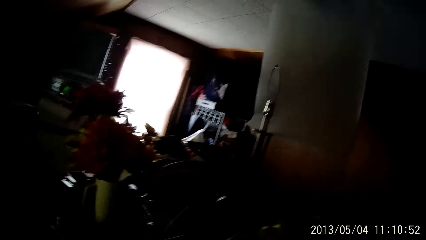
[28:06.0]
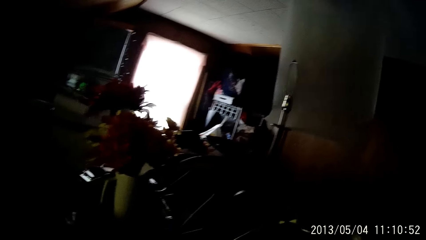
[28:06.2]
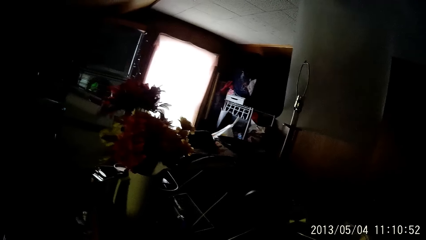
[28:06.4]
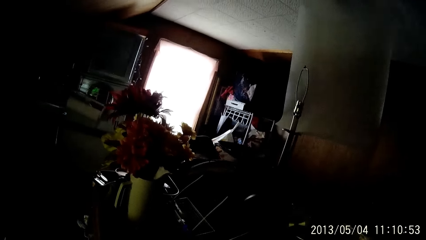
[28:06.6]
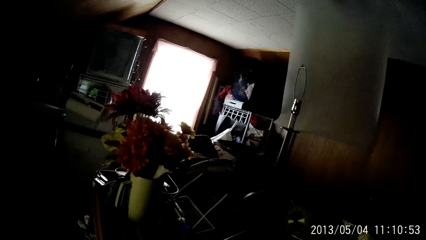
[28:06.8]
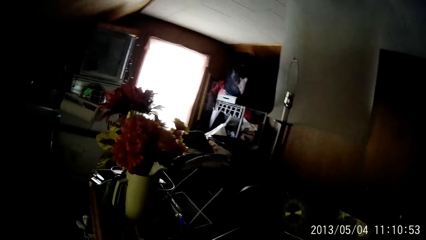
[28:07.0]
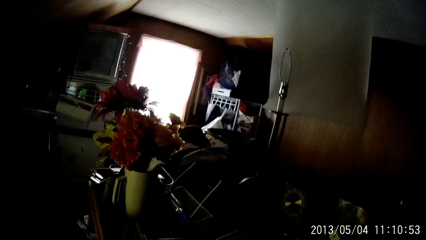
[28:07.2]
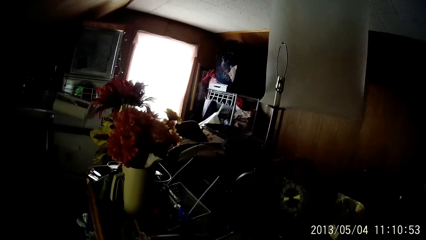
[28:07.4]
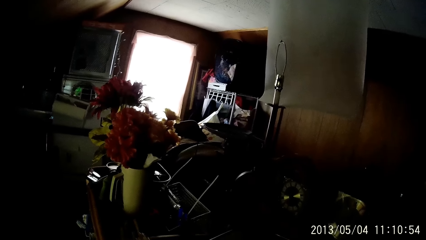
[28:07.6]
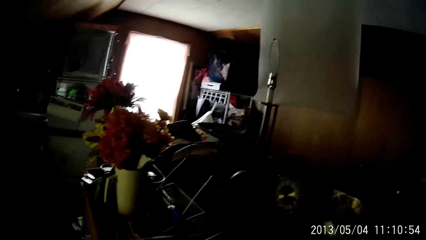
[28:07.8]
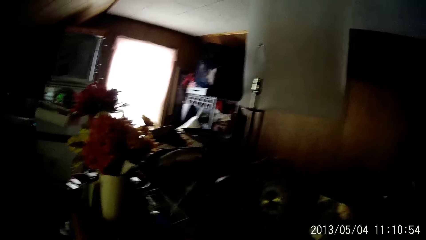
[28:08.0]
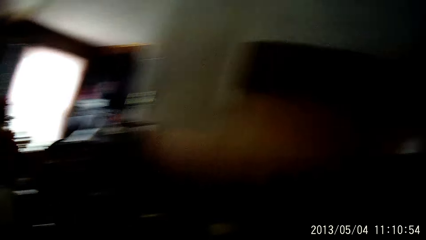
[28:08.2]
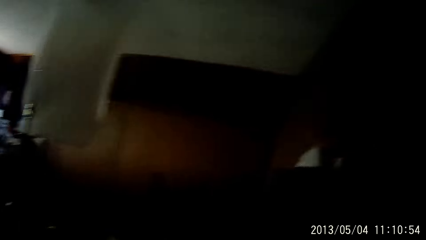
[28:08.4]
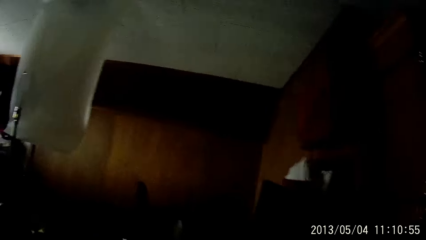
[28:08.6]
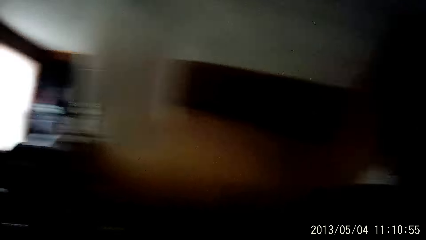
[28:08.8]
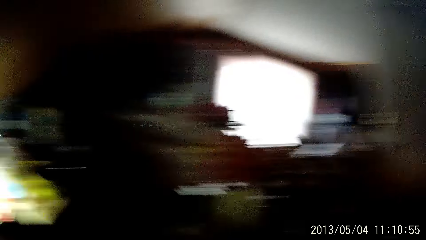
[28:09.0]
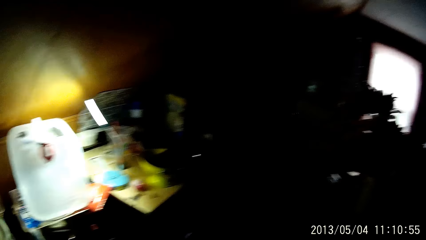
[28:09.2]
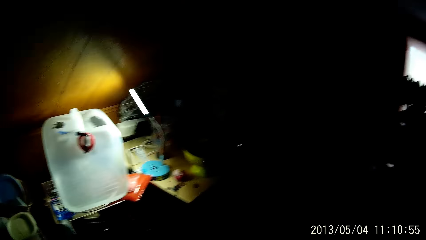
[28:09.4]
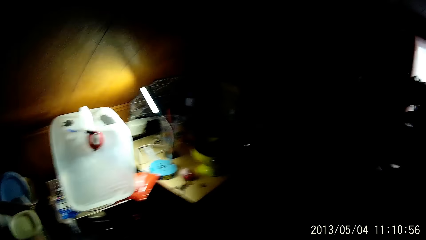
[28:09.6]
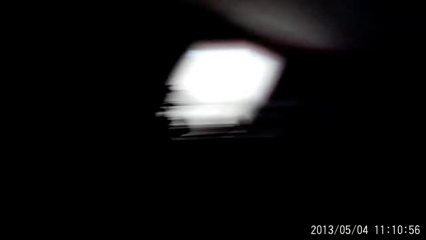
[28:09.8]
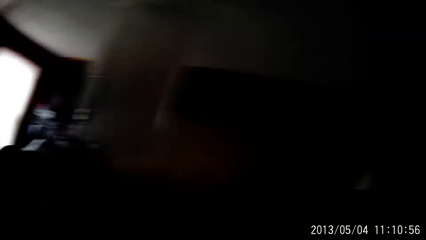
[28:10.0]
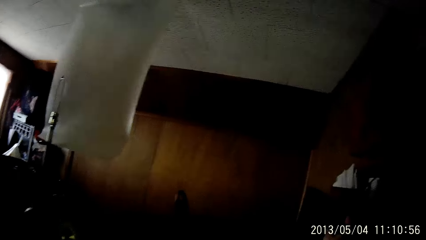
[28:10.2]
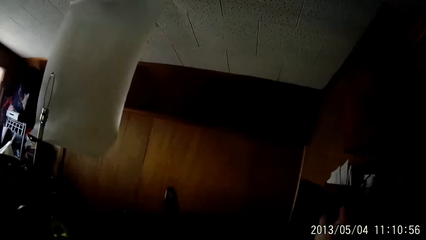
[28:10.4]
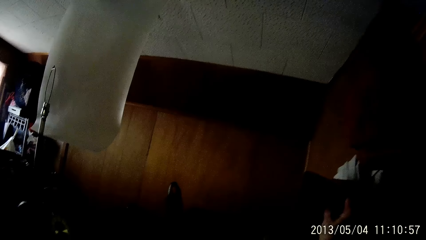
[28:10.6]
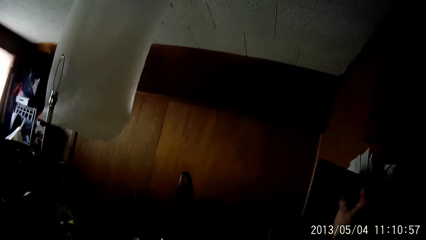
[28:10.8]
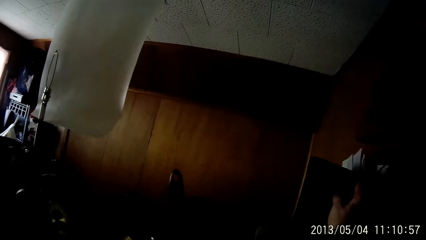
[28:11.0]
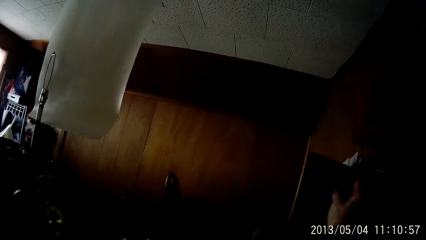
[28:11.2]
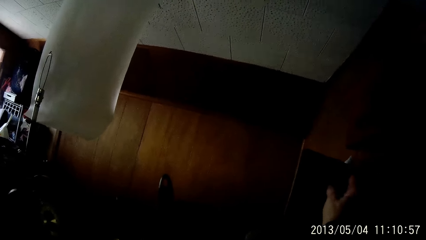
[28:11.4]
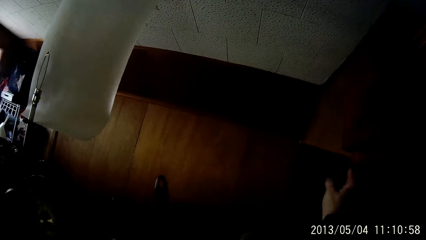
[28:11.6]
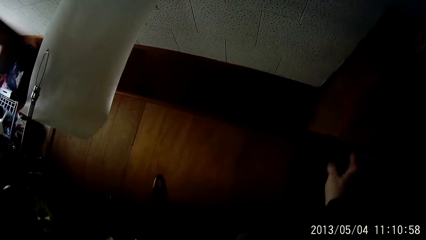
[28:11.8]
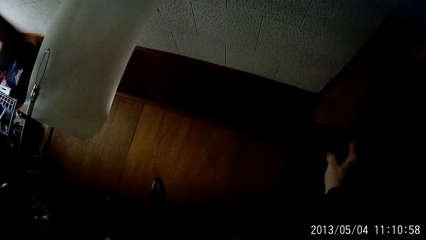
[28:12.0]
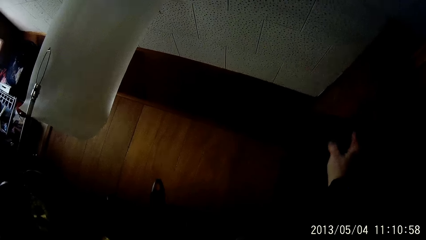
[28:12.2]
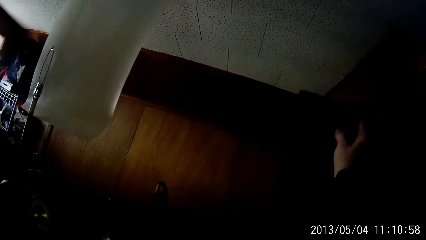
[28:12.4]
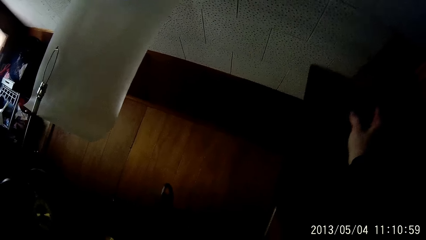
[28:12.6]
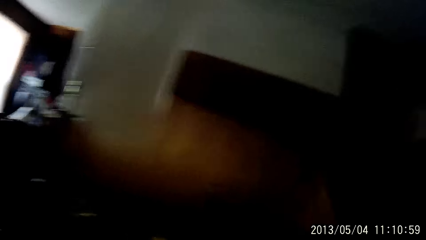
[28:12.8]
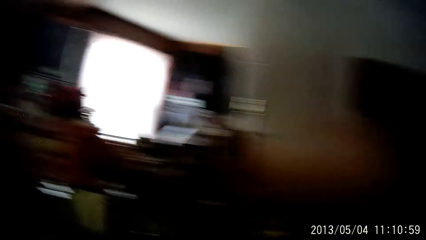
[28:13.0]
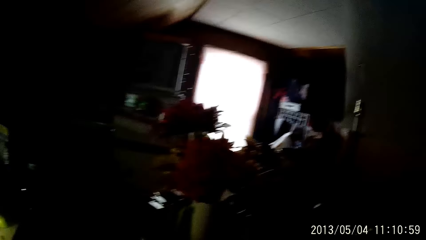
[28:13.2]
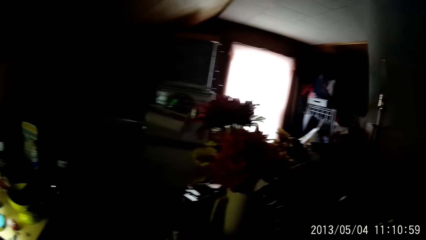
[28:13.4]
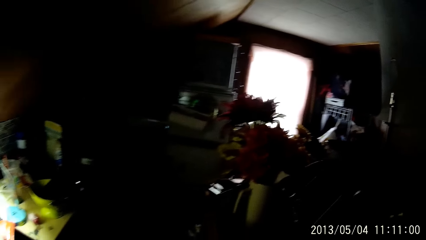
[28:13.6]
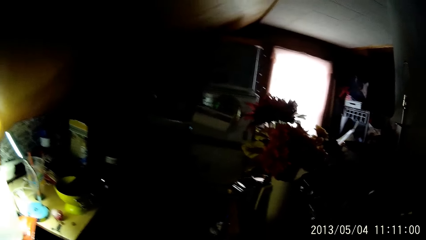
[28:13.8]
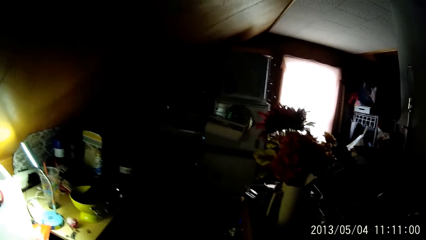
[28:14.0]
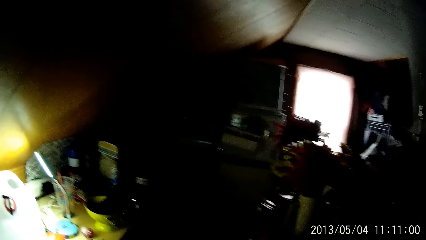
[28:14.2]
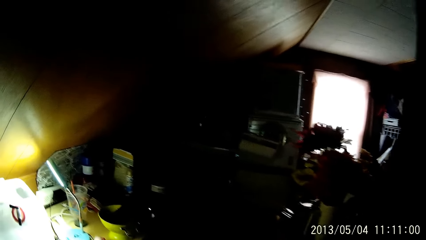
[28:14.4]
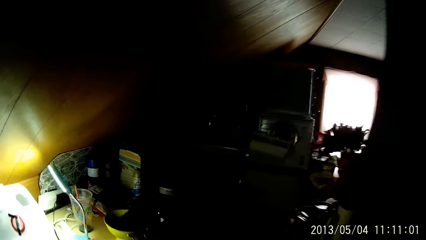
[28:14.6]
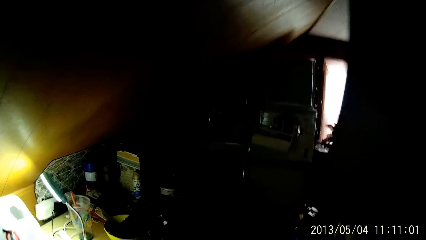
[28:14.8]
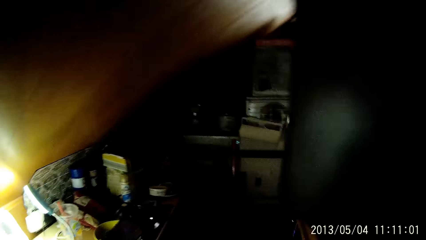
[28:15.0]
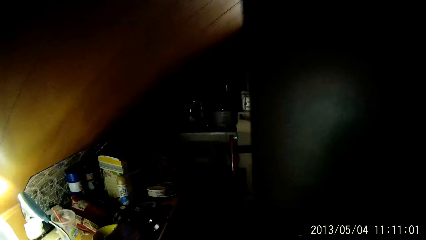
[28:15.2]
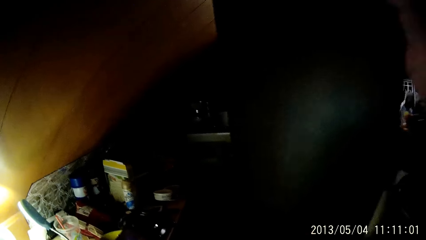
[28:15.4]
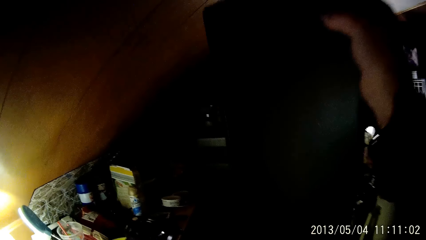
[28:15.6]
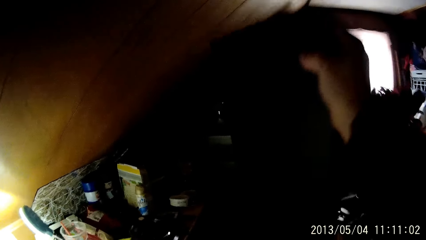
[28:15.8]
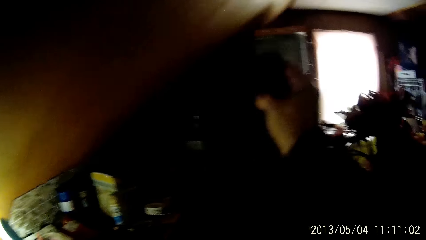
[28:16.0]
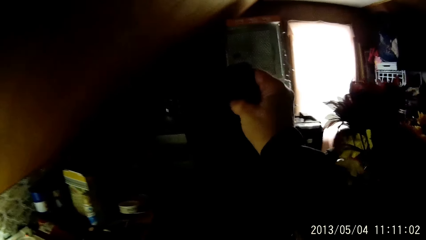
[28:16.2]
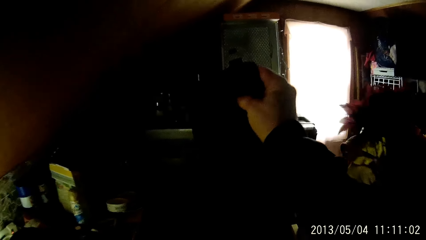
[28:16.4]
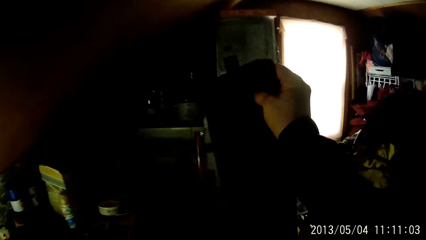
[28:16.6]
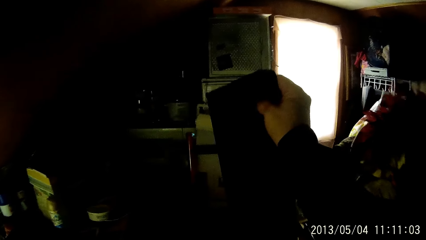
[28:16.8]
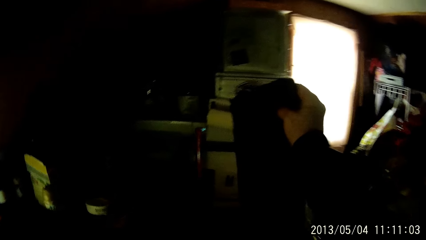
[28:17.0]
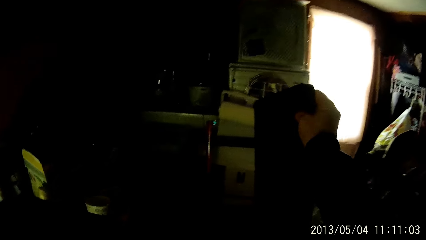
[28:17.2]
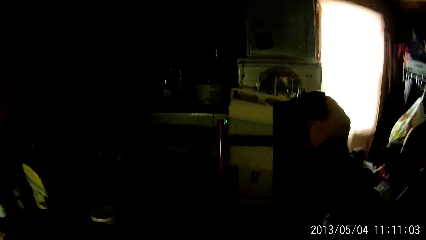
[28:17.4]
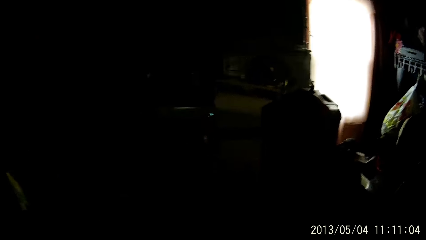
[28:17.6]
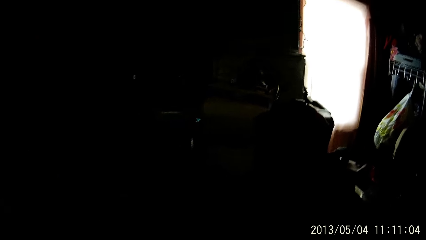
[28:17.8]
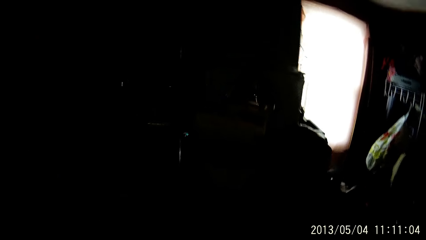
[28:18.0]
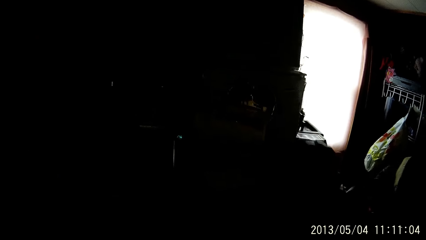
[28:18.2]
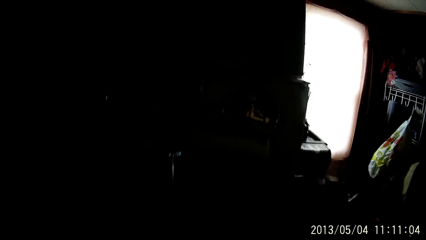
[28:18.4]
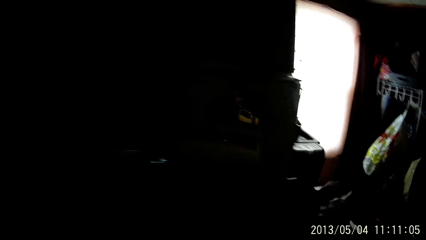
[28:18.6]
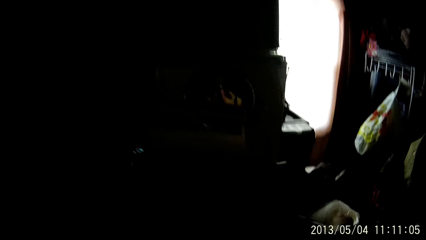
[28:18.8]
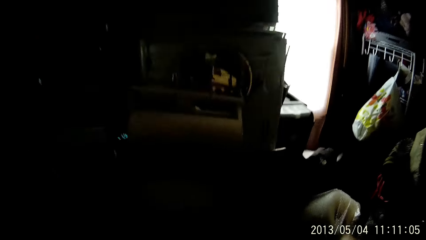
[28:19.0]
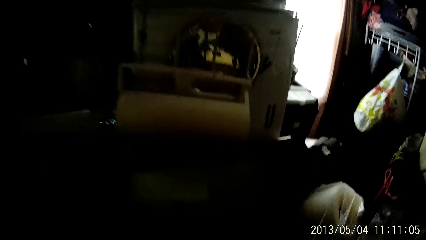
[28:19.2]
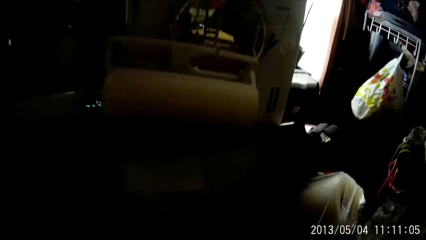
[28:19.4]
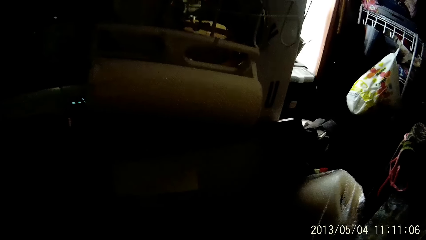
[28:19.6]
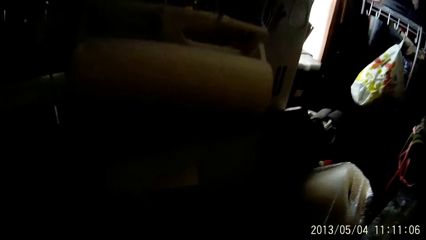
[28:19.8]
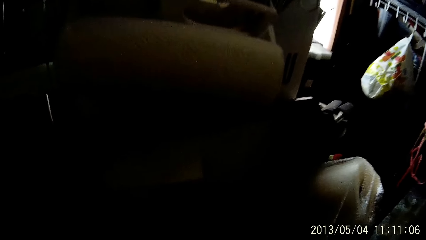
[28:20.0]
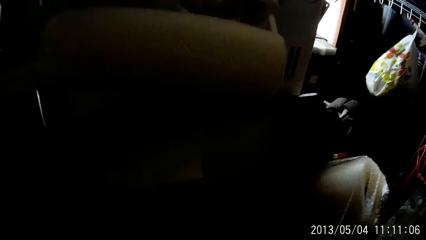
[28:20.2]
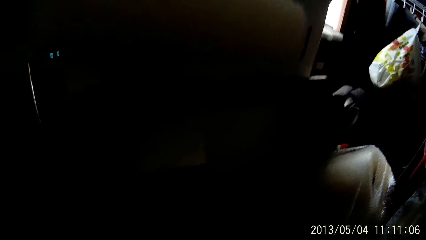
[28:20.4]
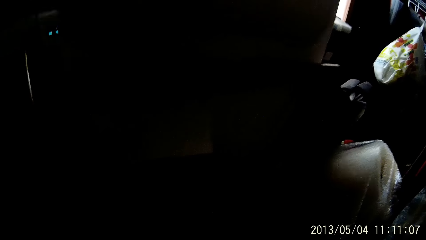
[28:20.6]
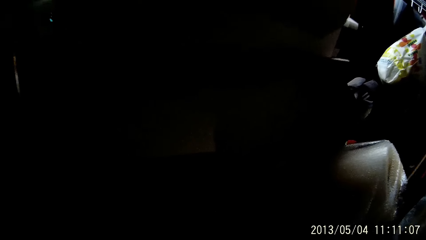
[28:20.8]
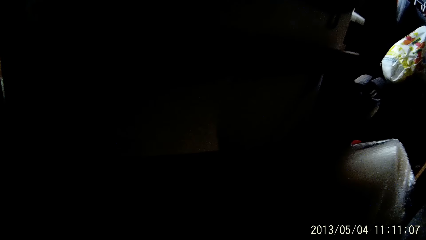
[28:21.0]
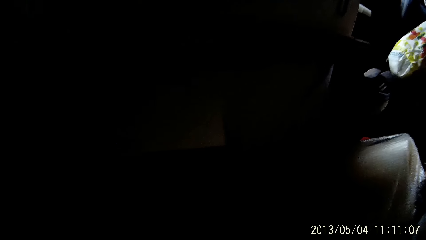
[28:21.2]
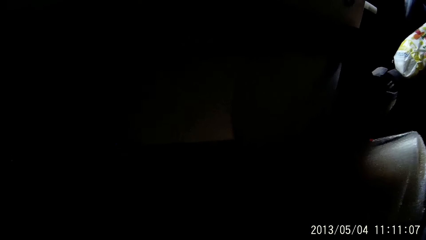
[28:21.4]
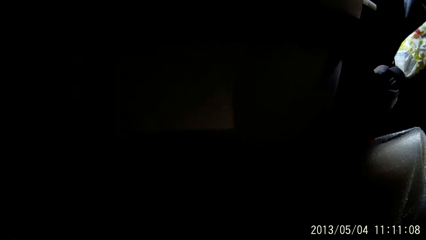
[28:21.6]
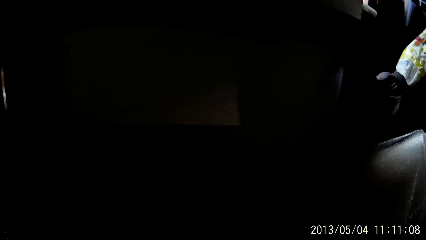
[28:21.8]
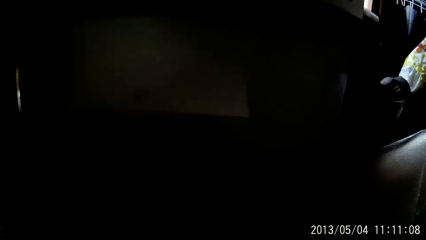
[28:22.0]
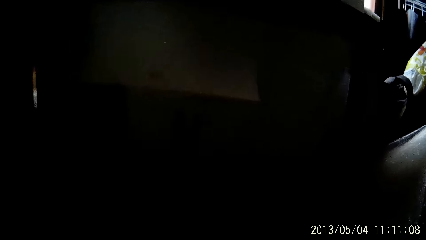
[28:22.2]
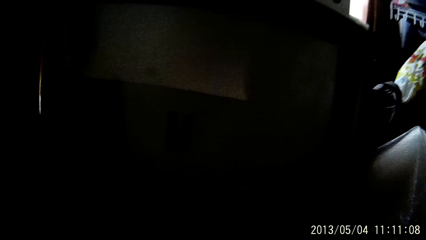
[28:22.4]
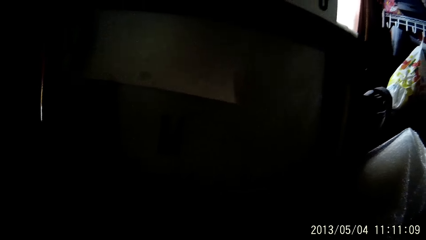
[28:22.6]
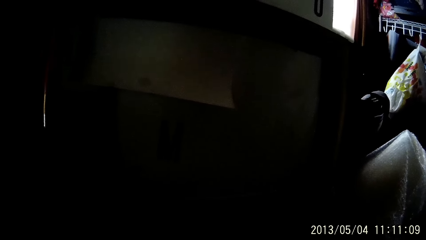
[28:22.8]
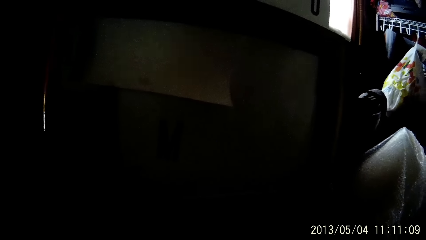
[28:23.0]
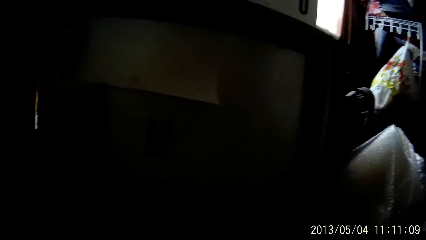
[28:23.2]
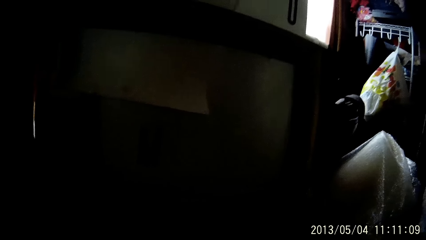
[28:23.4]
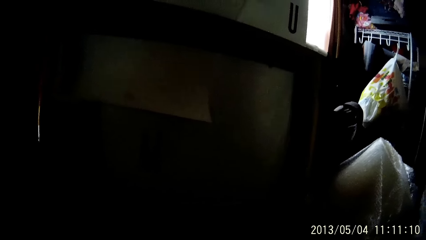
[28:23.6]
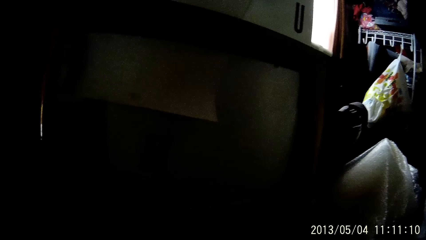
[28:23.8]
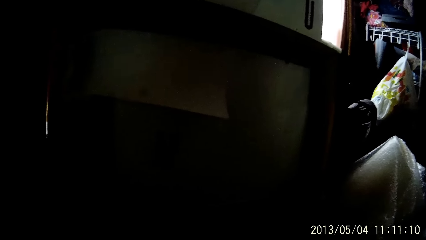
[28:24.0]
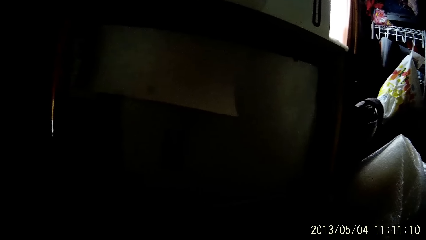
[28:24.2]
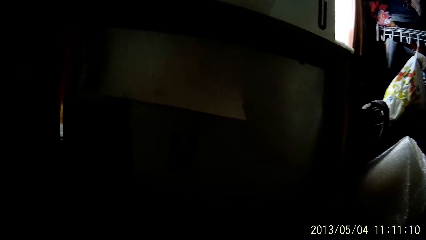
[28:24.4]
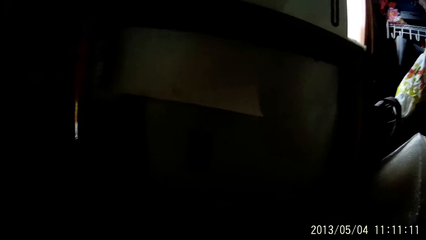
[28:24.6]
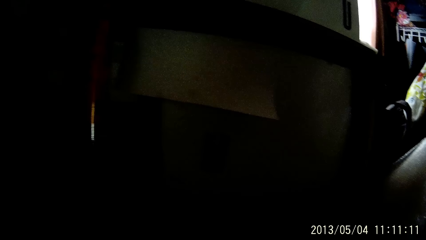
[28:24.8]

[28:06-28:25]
The camera wearer drops something. He looks around. He grabs a box from the table with his right hand. He lifts the hand. He looks around. He drops the box on the floor with his right hand. He looks around.
